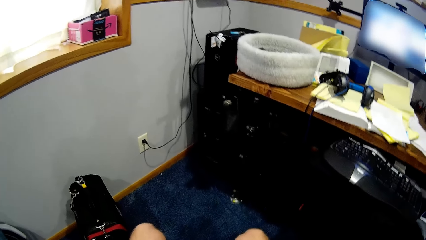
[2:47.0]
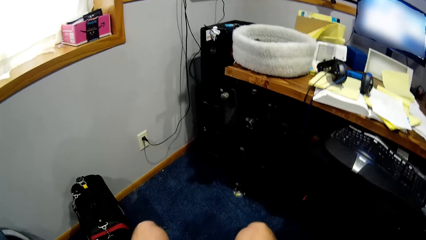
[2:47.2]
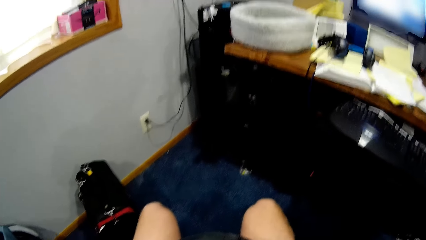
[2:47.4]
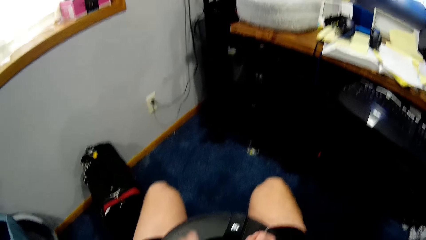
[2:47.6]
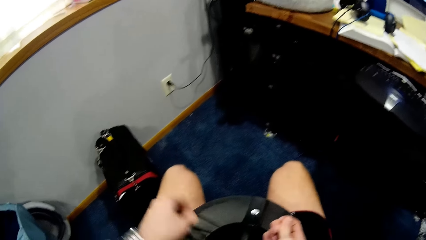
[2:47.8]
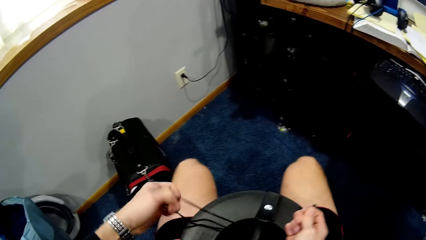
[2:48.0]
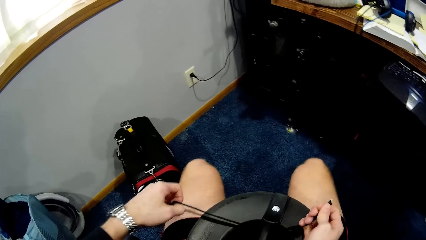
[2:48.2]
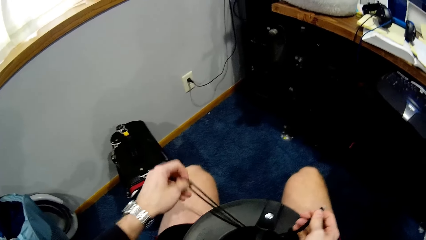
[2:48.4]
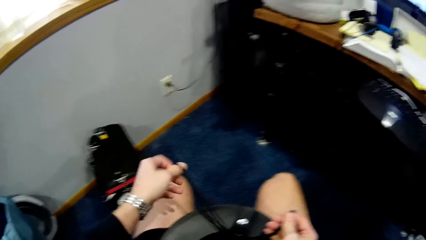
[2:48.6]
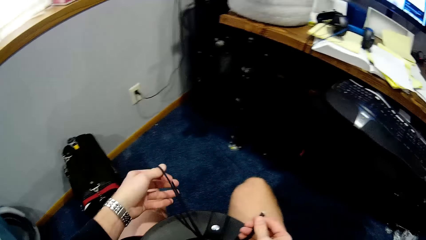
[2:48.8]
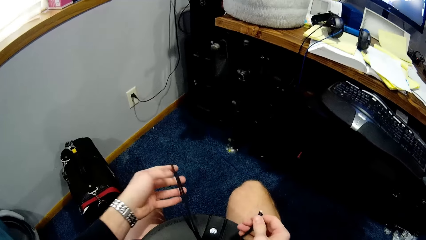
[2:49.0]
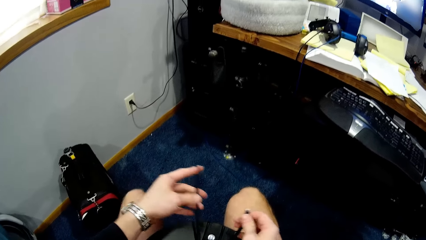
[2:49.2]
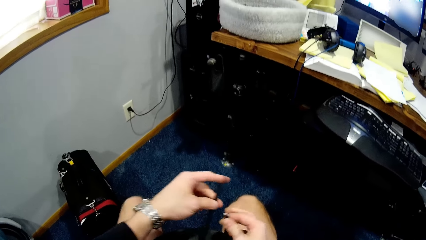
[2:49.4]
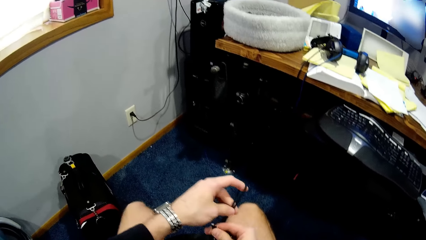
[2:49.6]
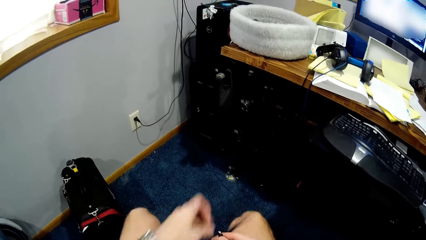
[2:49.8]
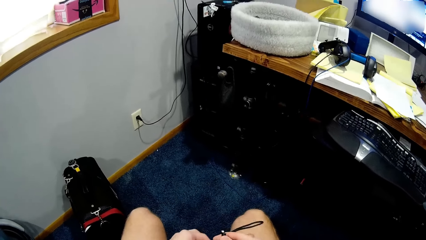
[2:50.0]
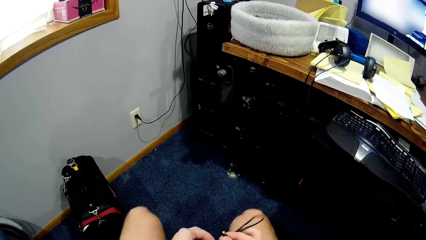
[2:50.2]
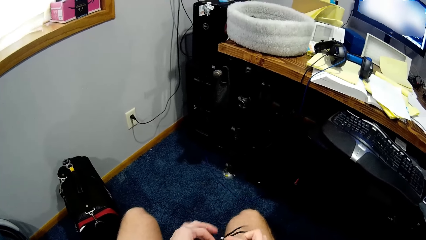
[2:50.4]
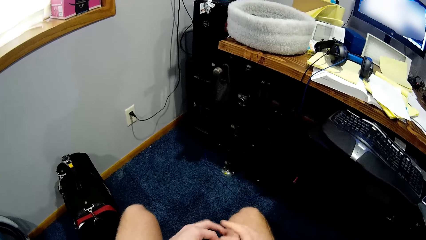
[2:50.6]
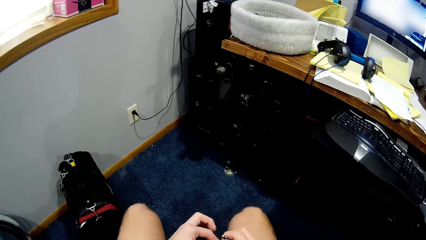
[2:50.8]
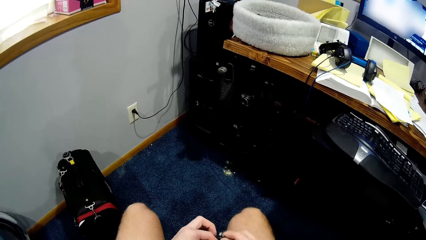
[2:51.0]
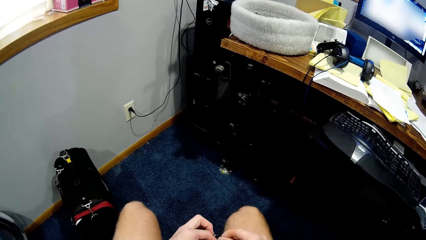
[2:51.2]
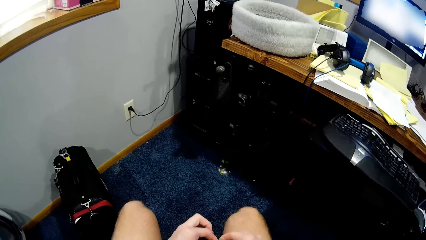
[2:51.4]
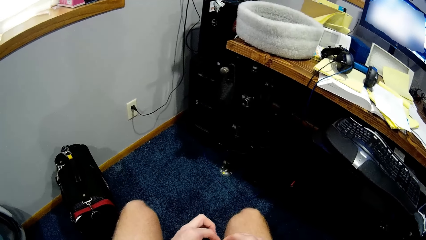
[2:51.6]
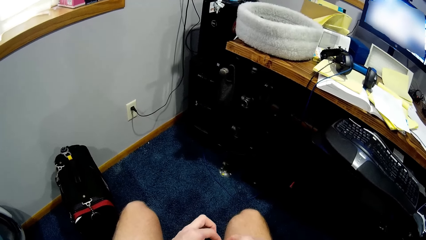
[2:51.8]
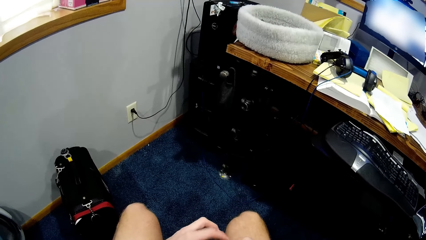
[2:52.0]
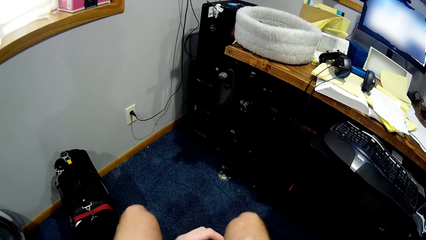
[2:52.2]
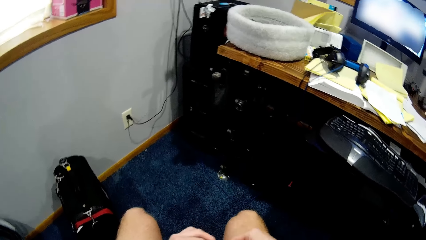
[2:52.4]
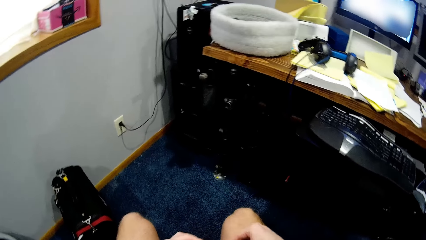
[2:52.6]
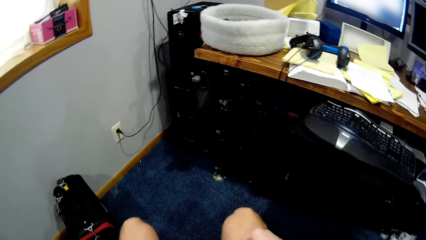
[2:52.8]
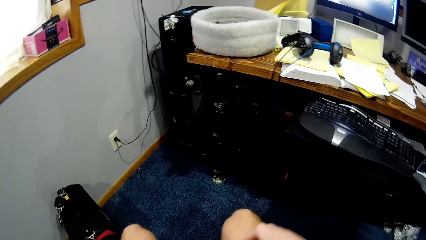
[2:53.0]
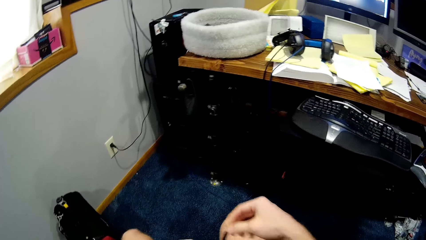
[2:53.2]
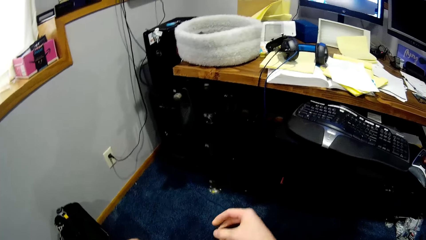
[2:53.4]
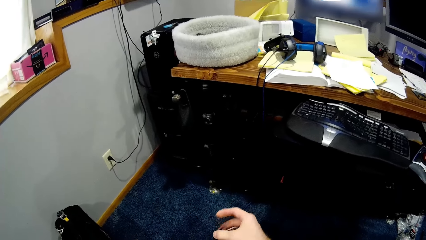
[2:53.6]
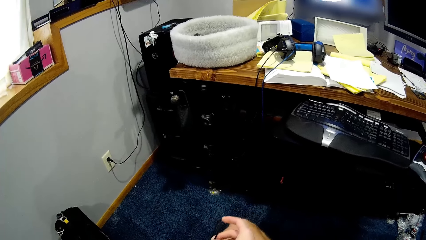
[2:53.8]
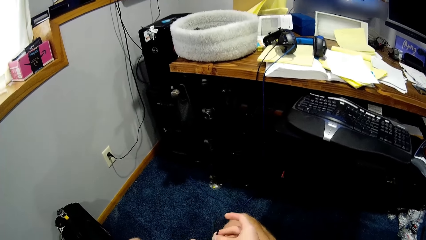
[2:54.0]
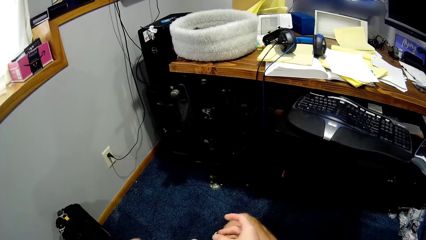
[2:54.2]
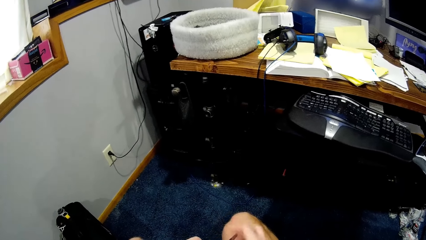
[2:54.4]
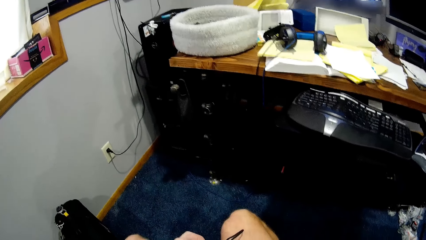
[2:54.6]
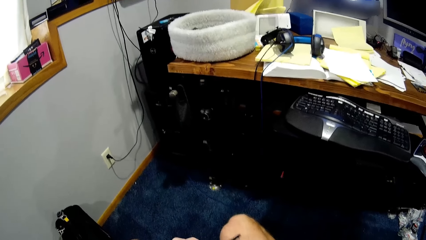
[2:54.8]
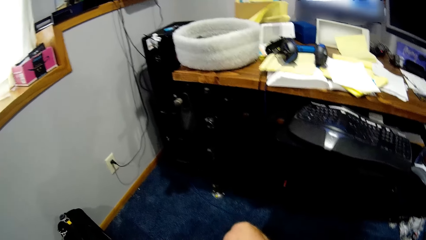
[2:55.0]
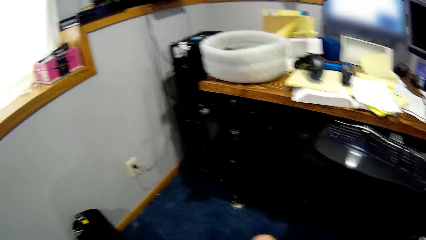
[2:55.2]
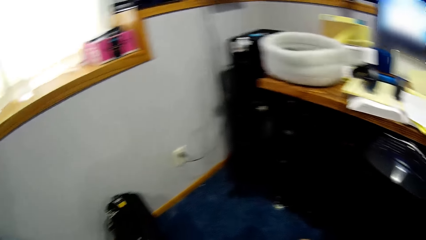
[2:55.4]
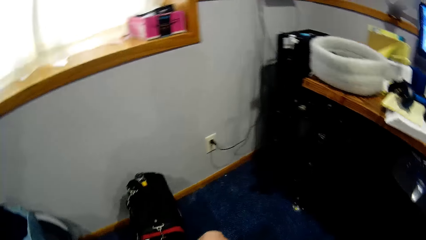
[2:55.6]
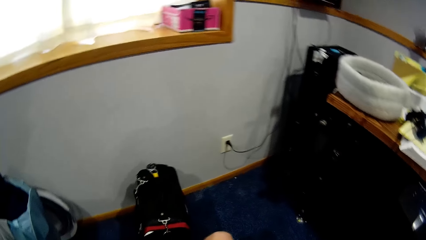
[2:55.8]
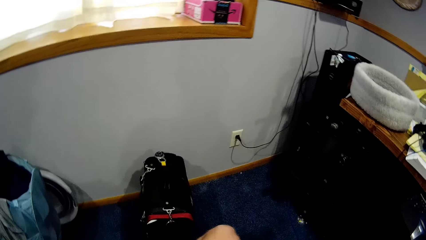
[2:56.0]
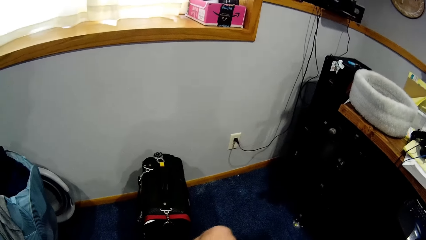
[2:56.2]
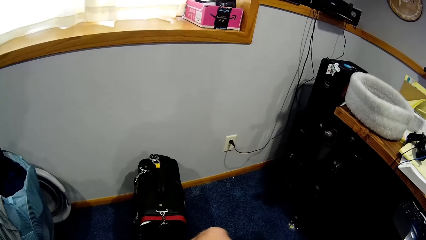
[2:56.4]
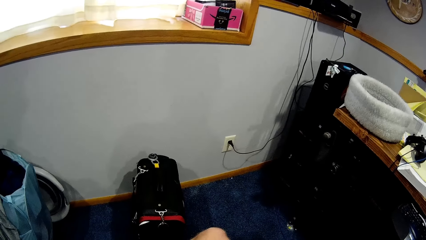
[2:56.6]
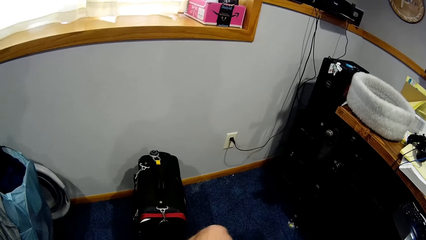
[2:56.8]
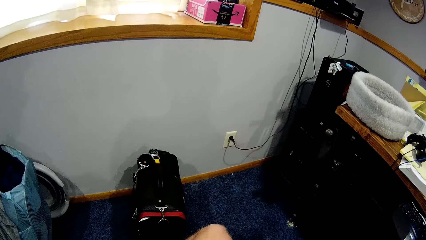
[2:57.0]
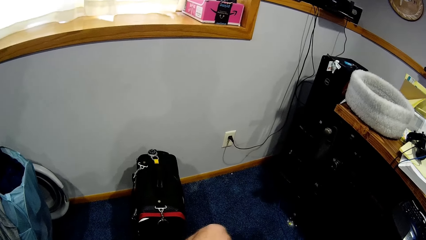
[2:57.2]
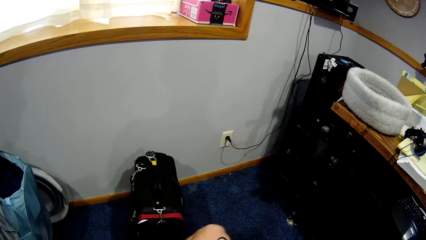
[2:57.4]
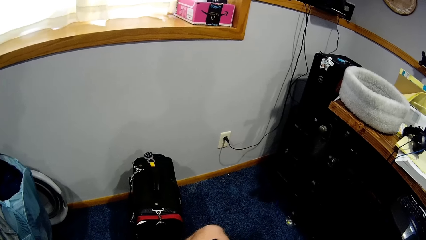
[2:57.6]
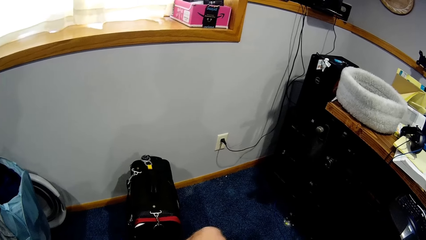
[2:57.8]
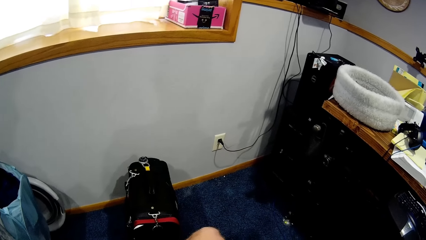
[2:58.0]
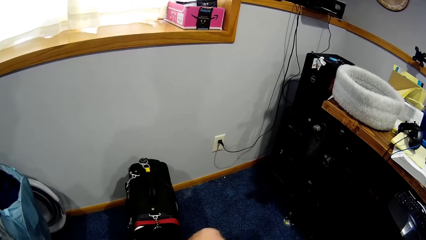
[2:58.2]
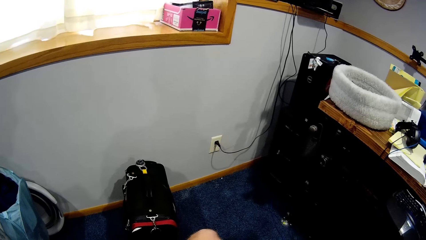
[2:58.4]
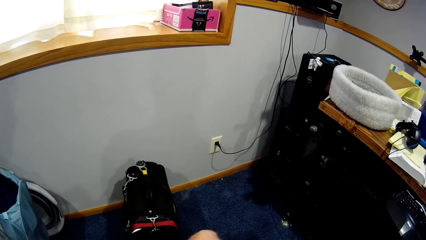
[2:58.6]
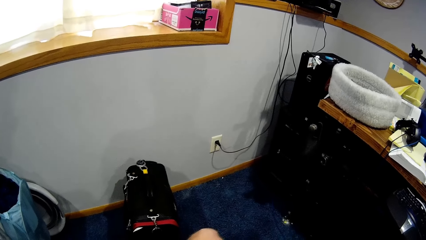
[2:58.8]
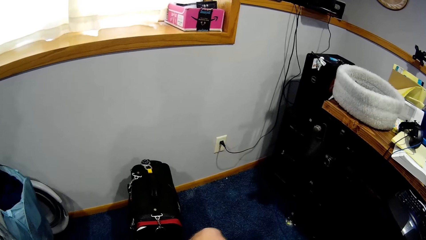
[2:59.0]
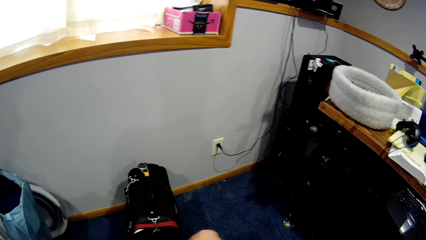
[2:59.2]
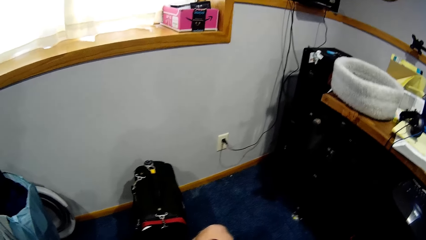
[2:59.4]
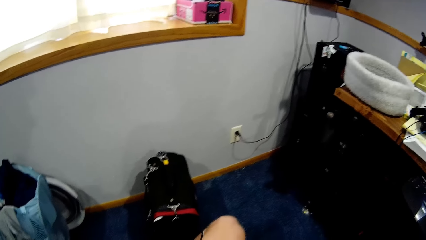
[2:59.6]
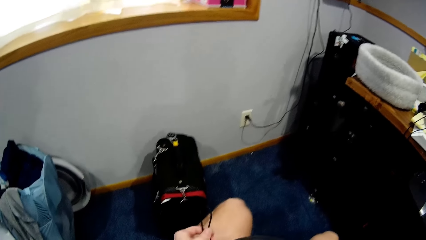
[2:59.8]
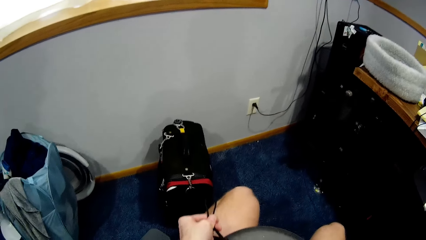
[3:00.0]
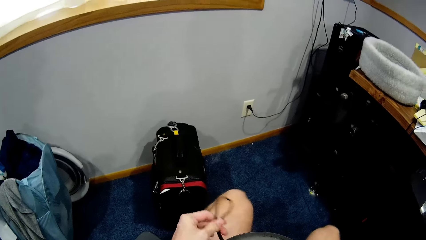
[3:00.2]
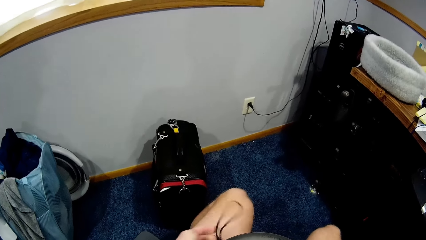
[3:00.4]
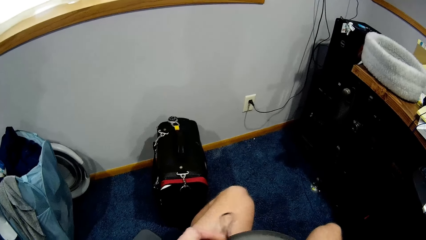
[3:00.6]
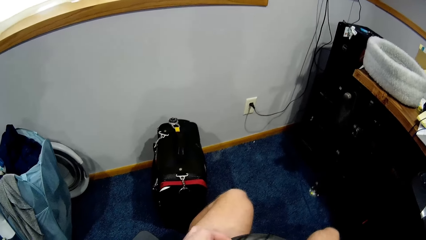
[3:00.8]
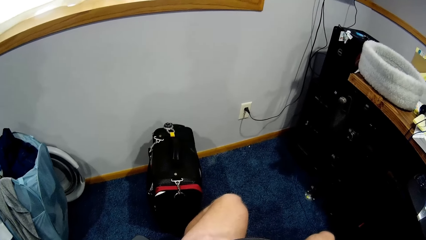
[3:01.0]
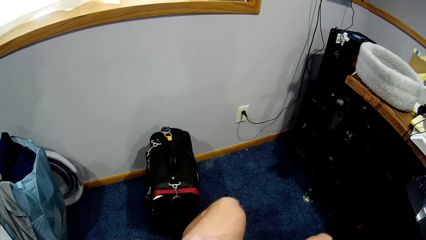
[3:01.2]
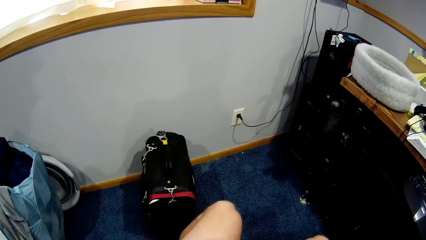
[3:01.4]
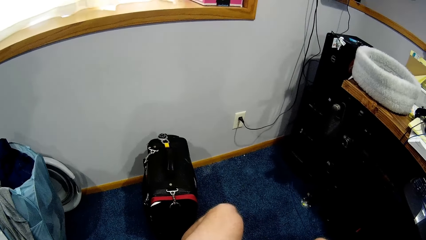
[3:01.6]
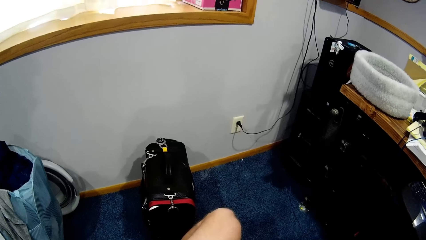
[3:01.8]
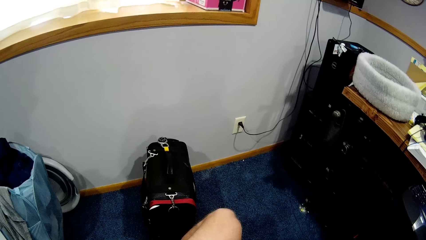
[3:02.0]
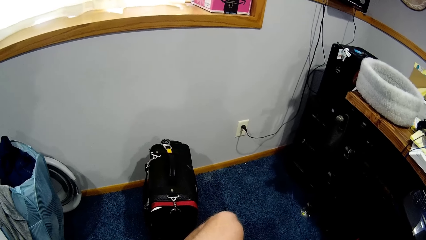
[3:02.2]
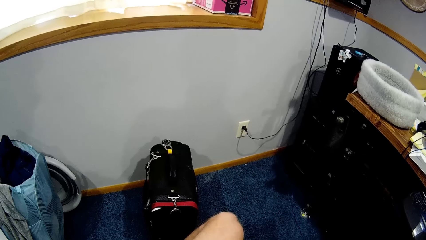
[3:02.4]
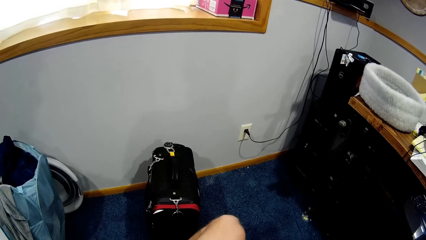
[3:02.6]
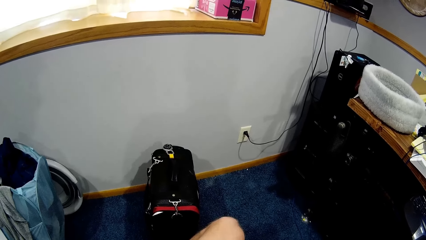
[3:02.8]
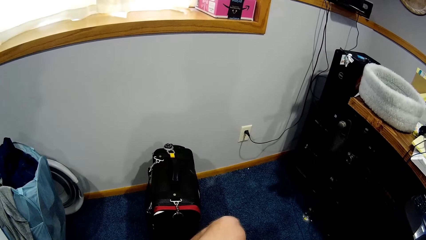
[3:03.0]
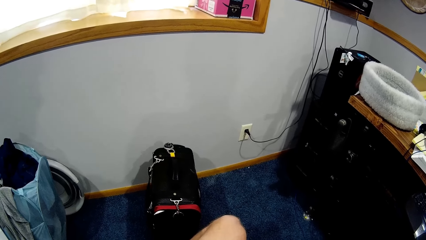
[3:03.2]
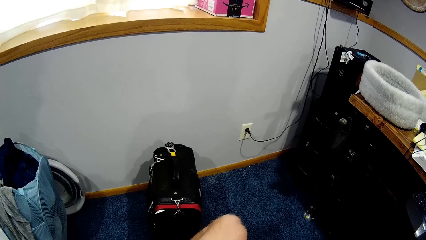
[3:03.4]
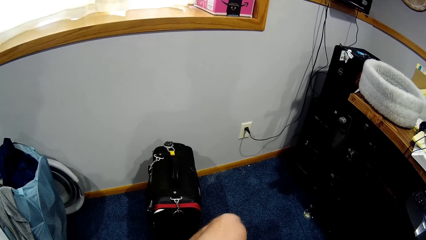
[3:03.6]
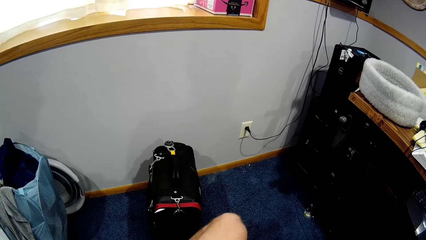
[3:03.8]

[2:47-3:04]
The camera wearer ties a string on the speaker.
